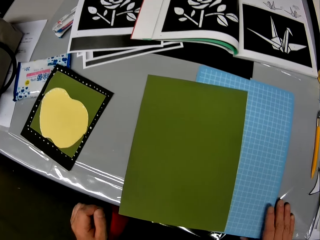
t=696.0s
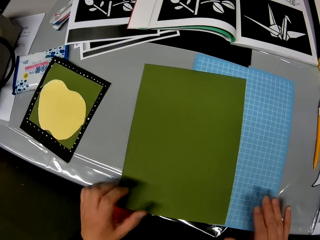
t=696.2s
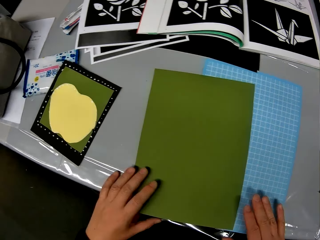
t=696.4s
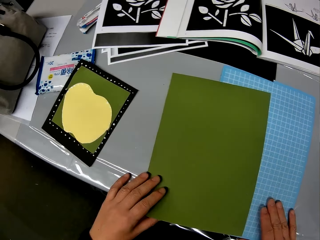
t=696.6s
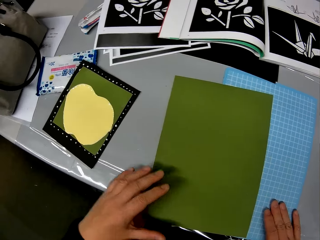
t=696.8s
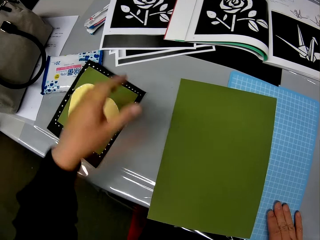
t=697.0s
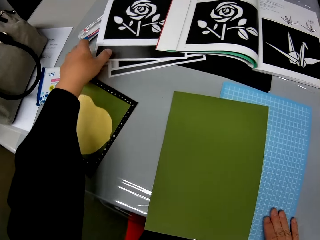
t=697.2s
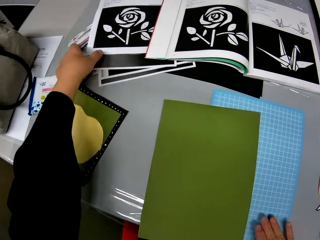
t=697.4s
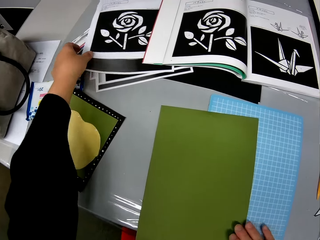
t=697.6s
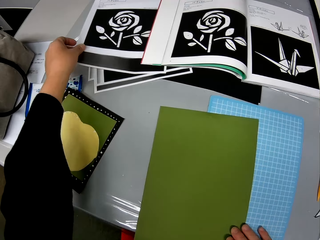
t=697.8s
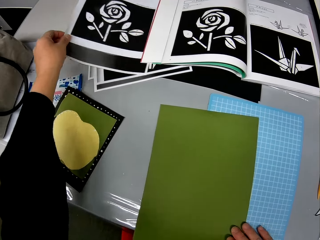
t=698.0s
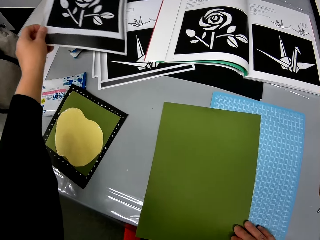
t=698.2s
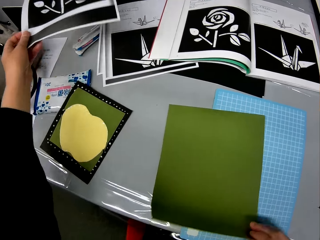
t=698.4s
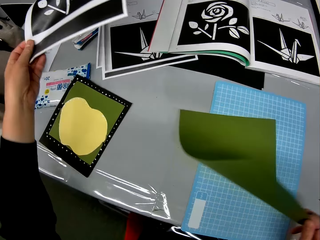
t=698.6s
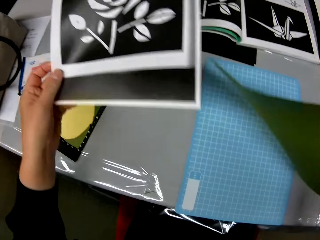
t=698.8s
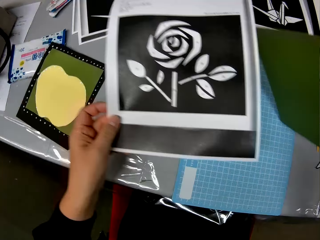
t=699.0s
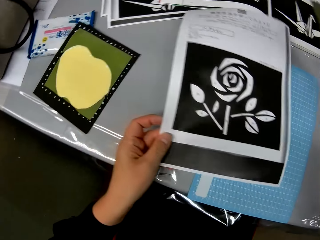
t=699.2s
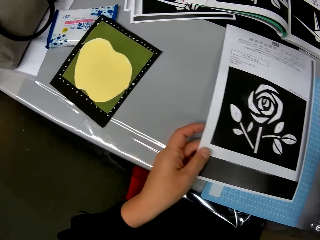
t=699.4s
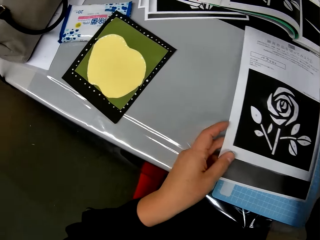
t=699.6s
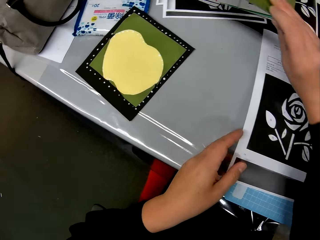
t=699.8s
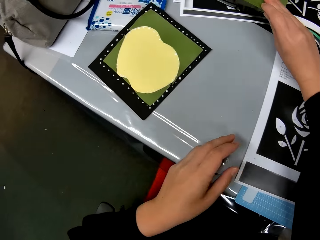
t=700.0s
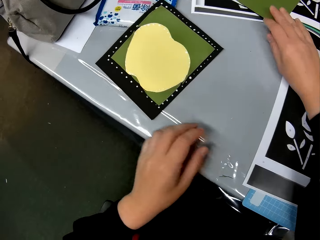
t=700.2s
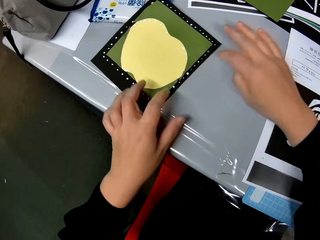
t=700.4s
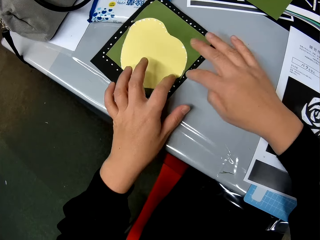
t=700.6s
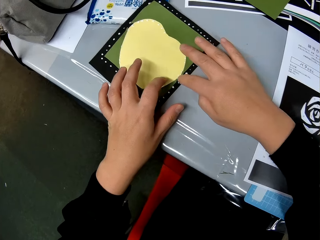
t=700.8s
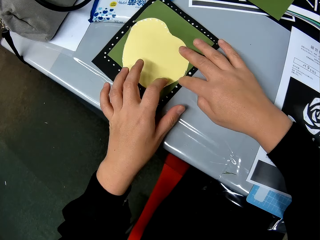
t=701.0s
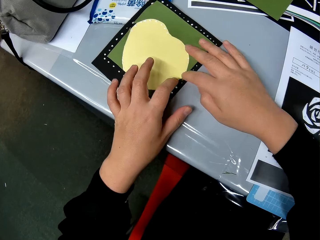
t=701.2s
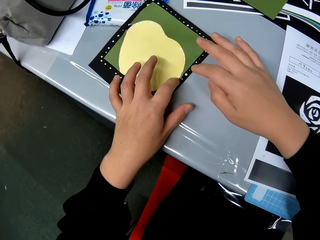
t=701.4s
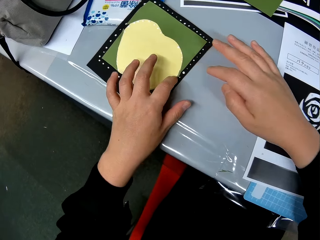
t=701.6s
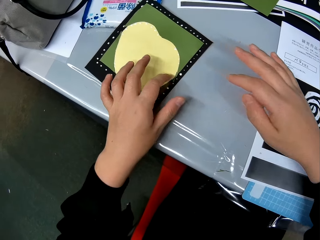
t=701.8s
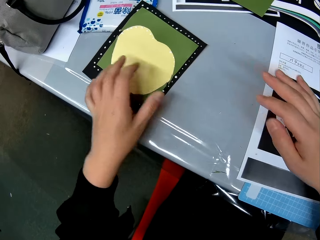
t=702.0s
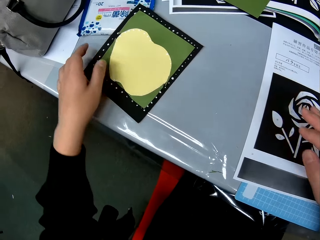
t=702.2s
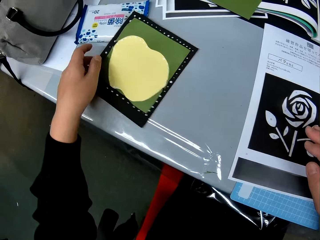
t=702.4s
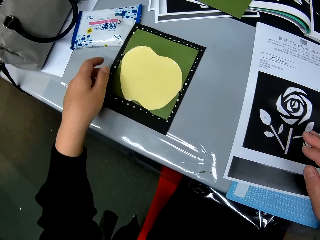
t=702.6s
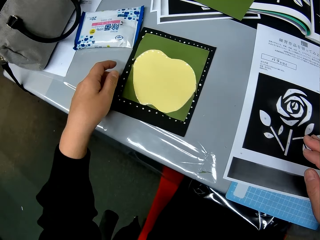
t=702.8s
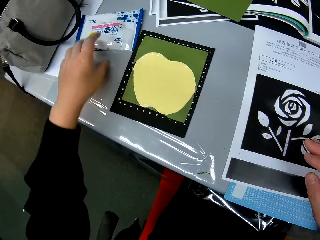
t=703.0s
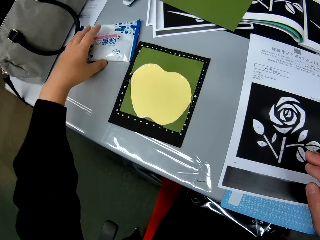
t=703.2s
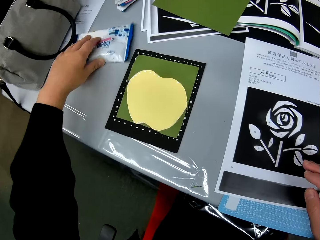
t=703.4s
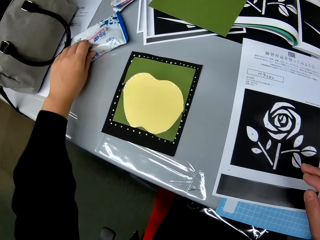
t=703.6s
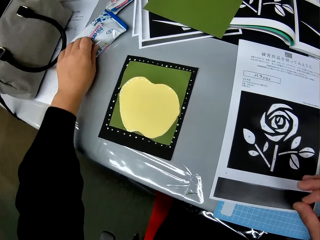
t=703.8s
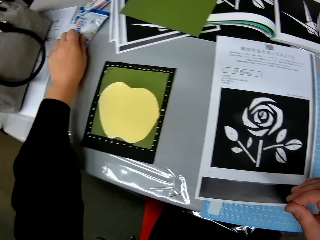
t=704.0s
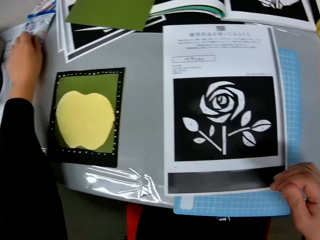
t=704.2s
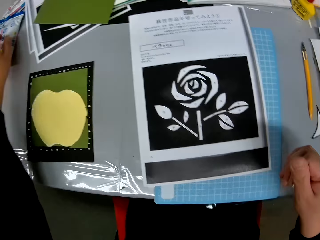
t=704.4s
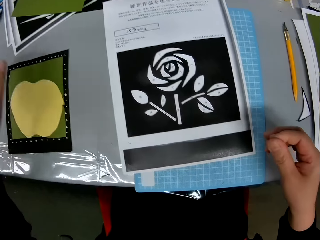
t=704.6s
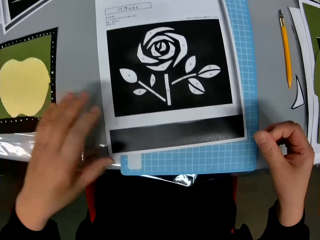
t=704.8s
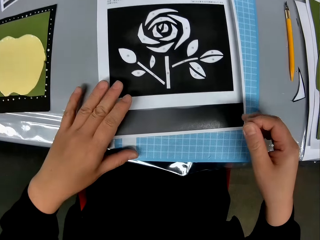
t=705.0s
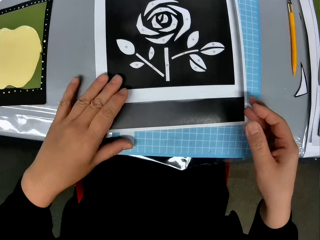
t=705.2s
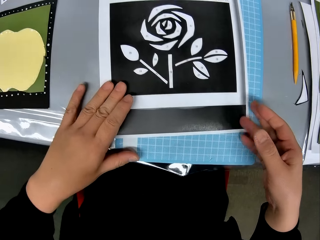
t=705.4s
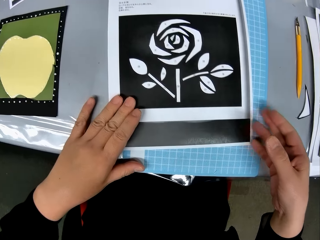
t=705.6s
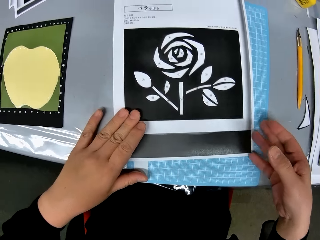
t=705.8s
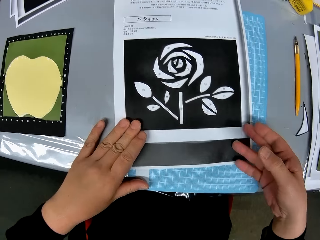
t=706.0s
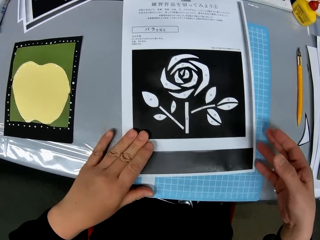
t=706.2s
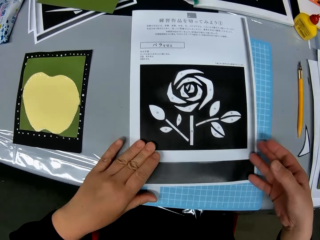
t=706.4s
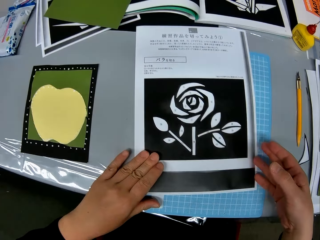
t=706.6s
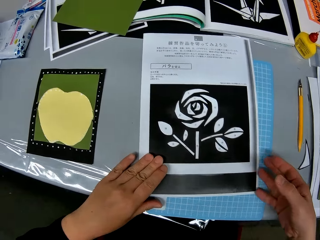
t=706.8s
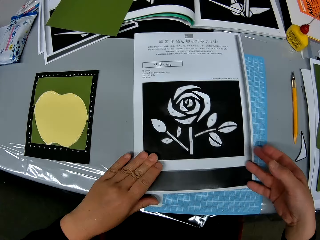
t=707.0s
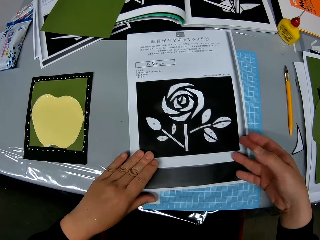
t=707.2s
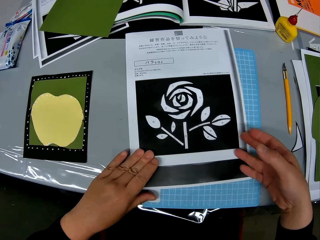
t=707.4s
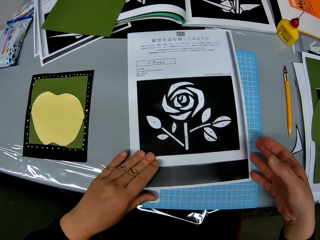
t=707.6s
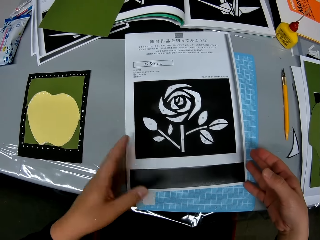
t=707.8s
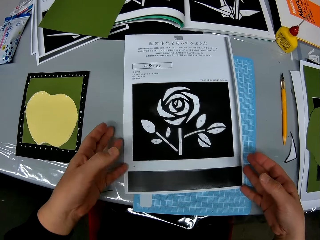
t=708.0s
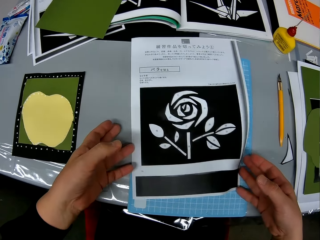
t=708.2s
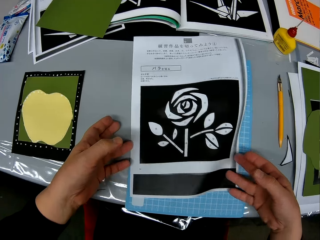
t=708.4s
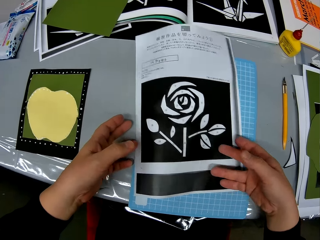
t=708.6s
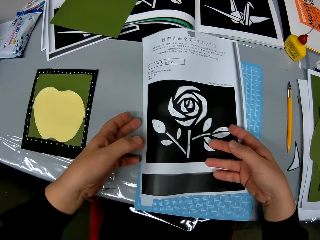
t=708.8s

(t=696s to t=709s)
The camera wearer moves one of the papers with drawing on it to the cutting mat. She moves a hand, holds the paper, and removes a hand from the paper. She moves the big green cardstock from the cutting mat to the table. She picks up a picture. She lifts a paper. She puts the picture on the table. She touches the paper craft with her hands. She puts the paper on the table. She mends the art. She moves the paper craft with her hands along the surface of the table. She moves a tool purse with her left hand along the surface of the table. She rubs the hand. She moves the paper with drawing on it with her hands. She puts a hand on the picture and picks up the picture.

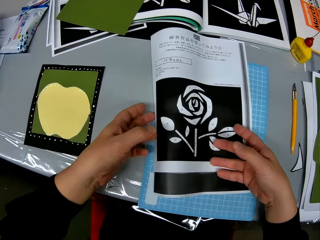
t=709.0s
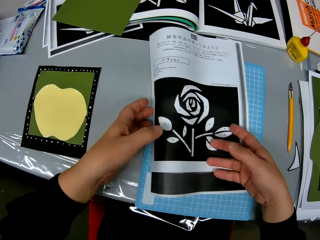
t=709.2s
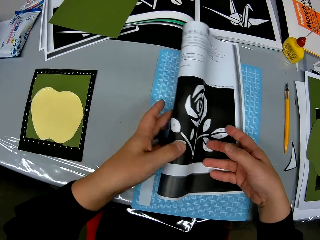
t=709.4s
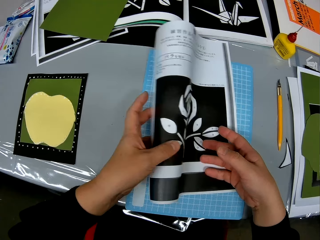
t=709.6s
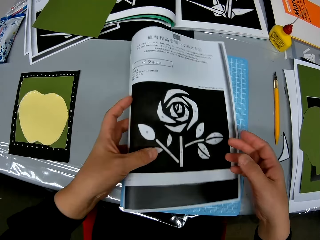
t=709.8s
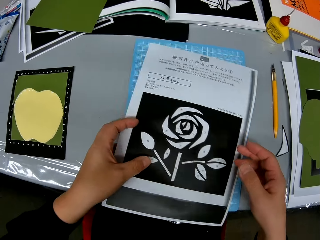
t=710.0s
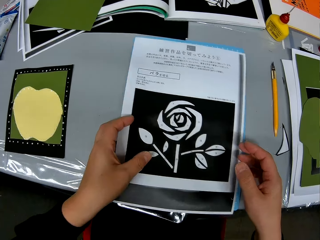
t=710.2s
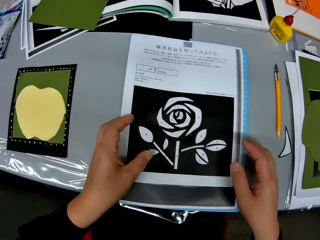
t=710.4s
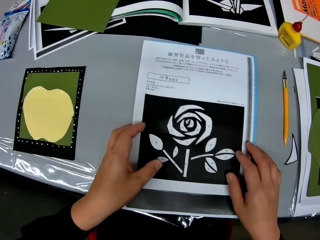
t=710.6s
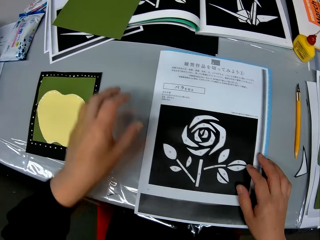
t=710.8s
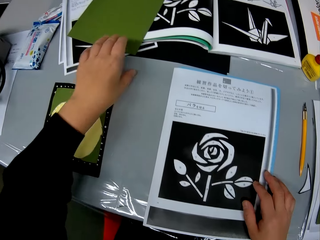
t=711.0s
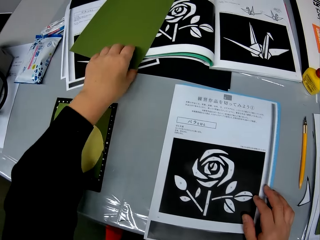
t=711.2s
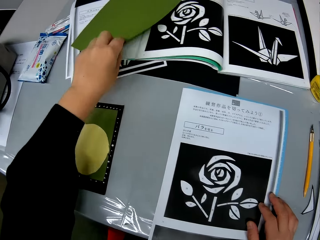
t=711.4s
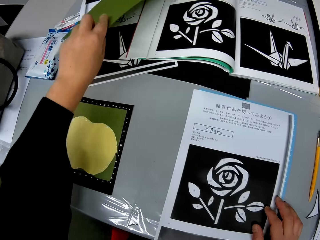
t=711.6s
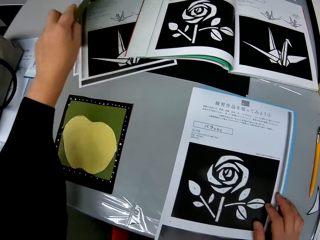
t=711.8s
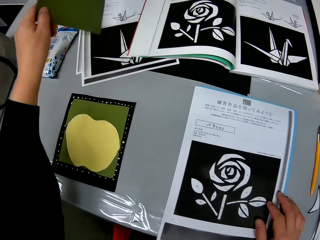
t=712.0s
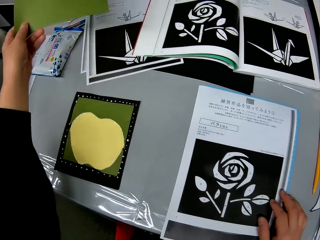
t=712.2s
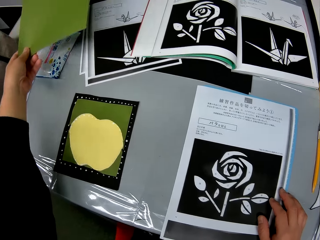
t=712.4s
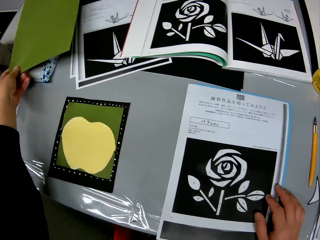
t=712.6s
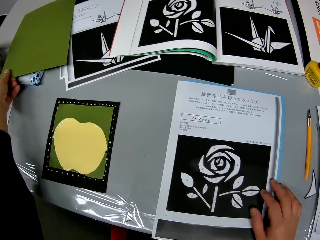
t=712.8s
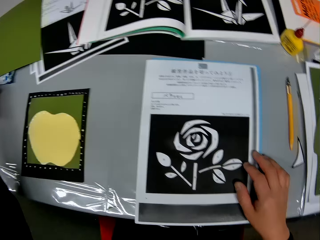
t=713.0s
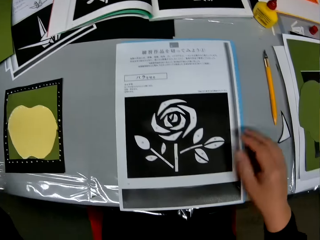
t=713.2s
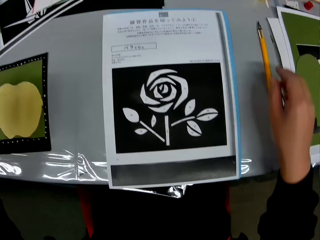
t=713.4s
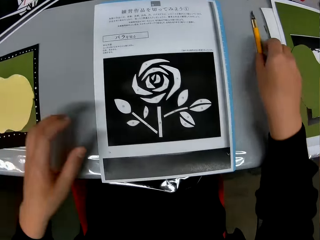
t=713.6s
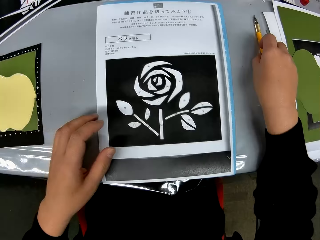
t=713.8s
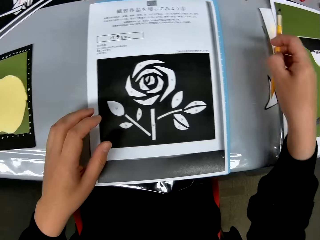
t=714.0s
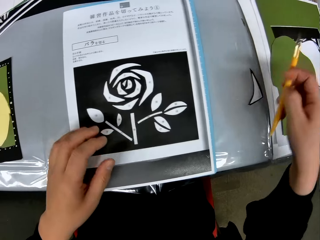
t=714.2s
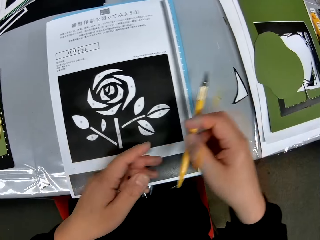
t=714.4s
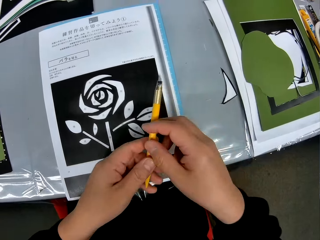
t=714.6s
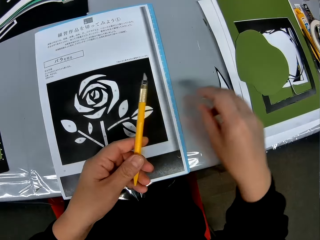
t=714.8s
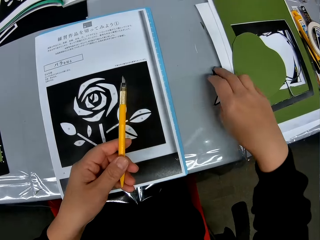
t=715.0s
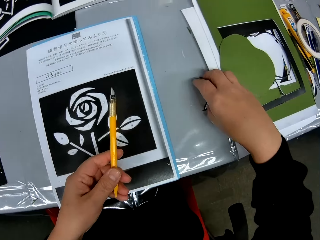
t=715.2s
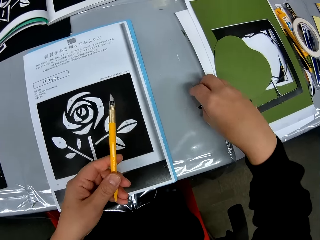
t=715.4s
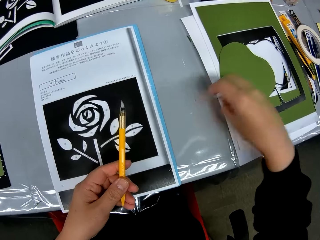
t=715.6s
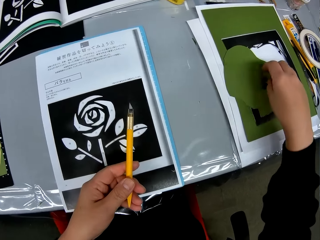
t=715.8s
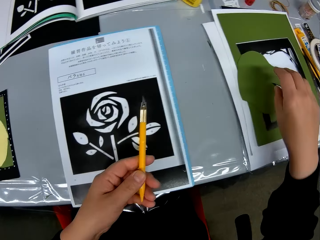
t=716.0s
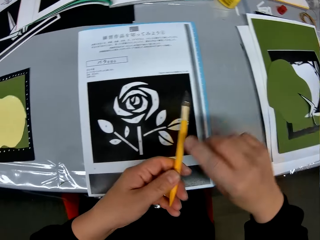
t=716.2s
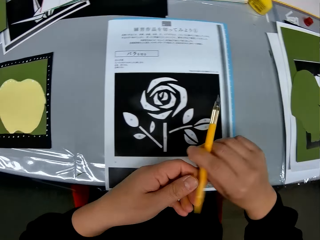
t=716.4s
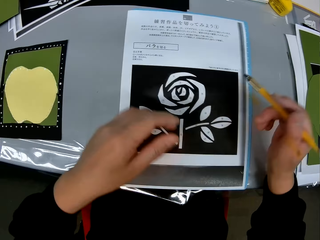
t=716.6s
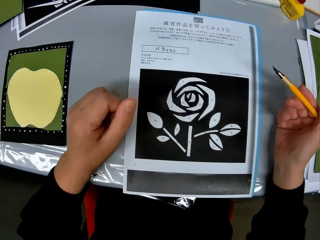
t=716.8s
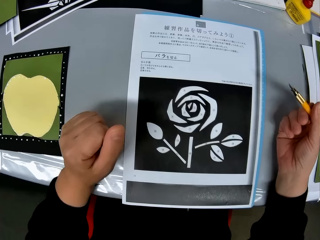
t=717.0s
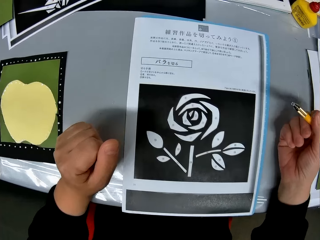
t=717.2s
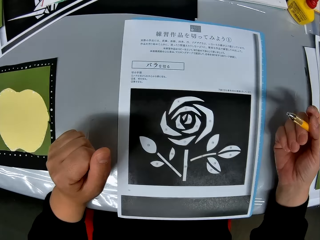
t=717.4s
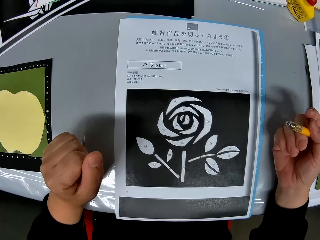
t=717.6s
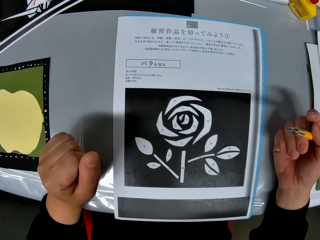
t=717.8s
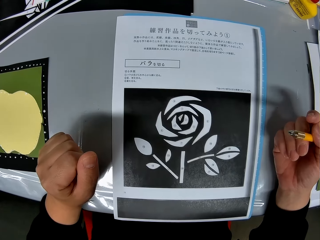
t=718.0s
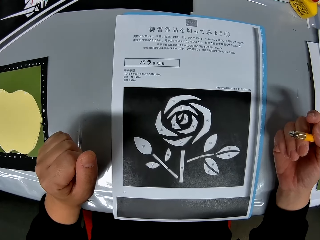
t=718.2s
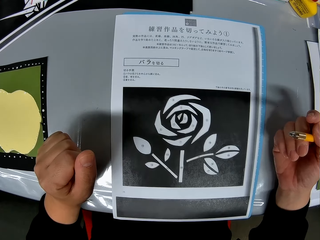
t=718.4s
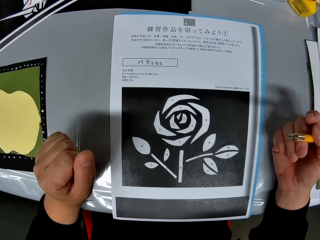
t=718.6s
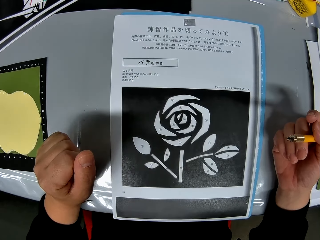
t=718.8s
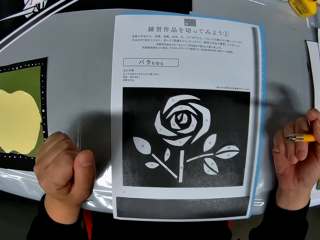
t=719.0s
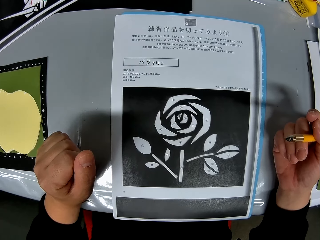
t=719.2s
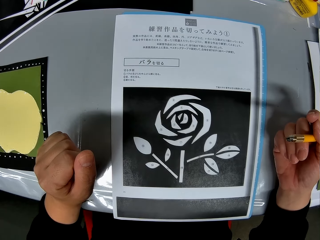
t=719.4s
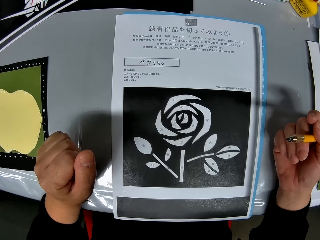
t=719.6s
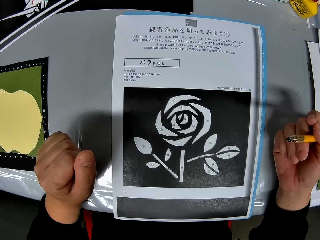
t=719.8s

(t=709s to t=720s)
The camera wearer puts the picture on the table. She turns a second big green cardstock upside down with her left hand. She picks up a paper and puts the paper down. She picks up a craft knife from the table with her right hand. She removes a hand from the picture. She passes the craft knife to her left hand. She picks up a white piece of cardstock from the table. She moves a paper. She drops the white cardstock on other cardstocks to her right. She passes the craft knife to her right hand. She puts hands on the table. She observes the paper with drawing on it.
